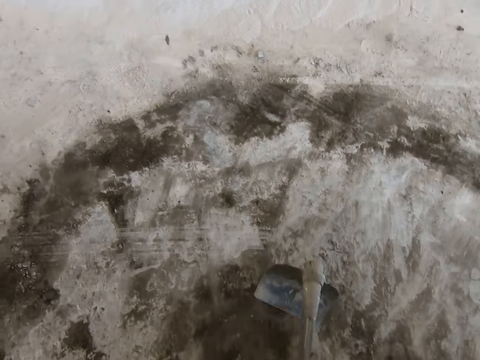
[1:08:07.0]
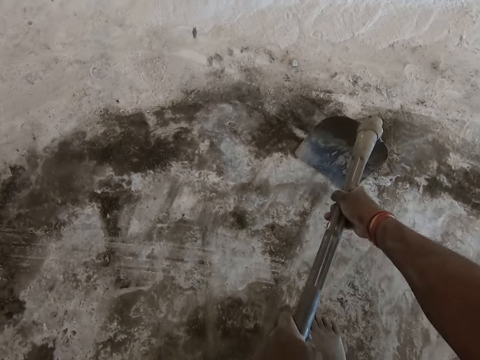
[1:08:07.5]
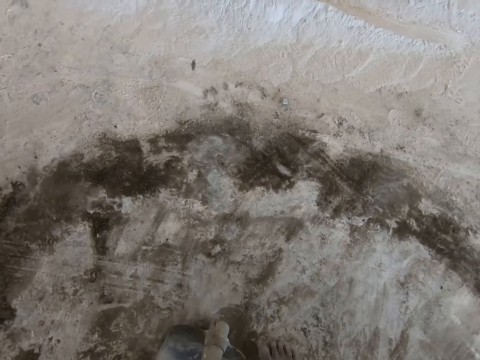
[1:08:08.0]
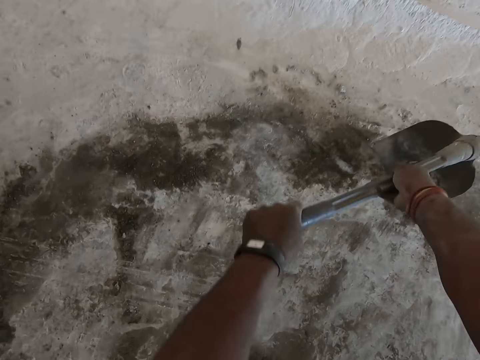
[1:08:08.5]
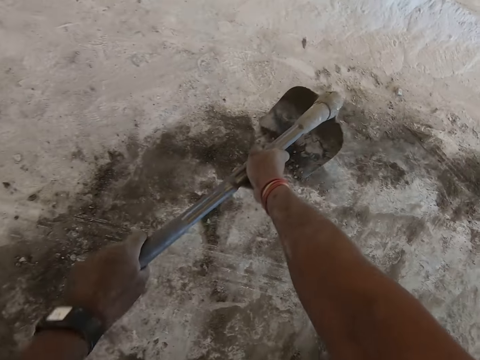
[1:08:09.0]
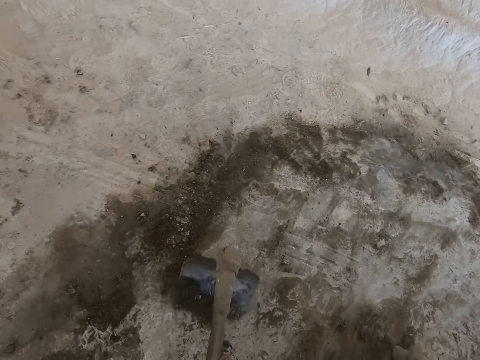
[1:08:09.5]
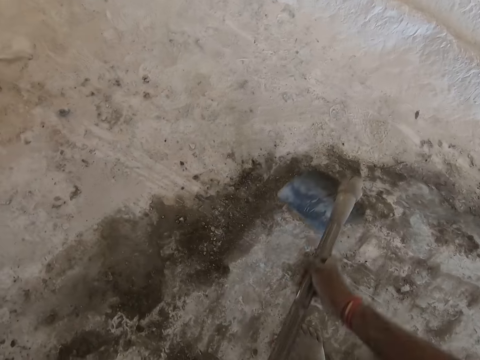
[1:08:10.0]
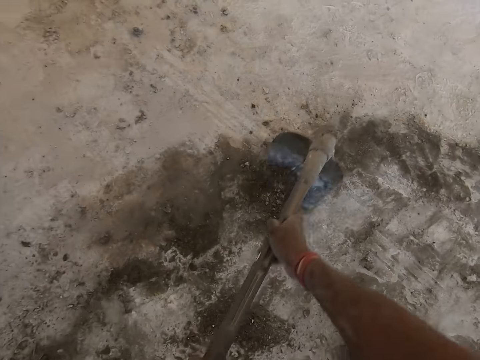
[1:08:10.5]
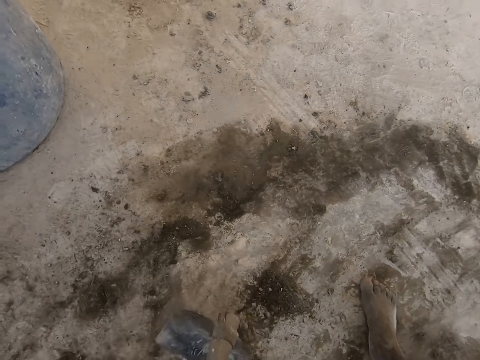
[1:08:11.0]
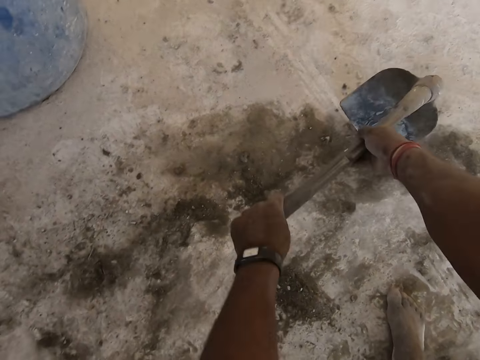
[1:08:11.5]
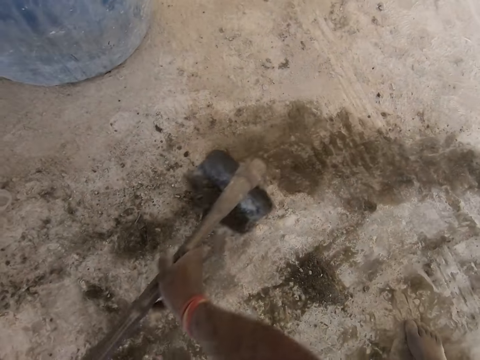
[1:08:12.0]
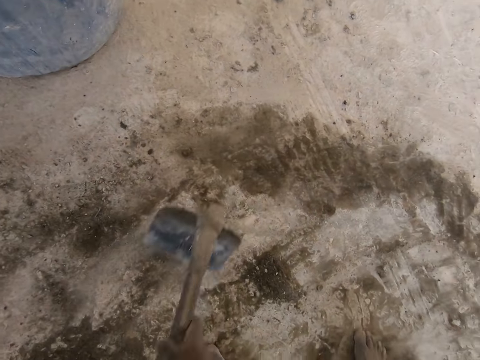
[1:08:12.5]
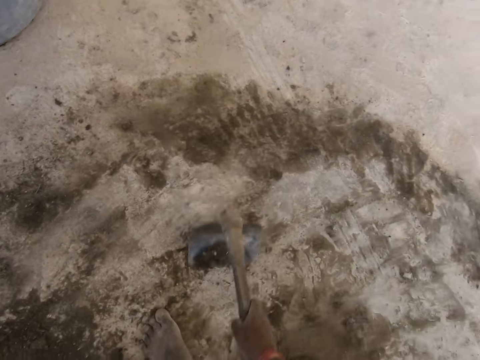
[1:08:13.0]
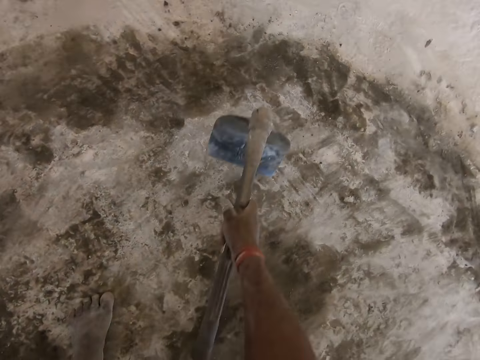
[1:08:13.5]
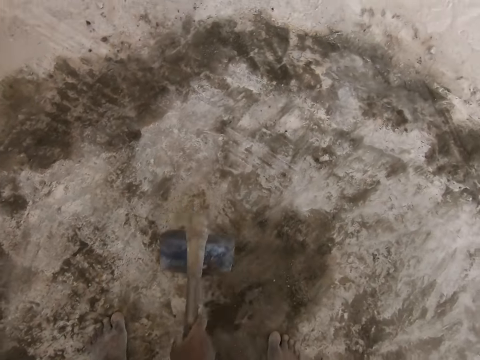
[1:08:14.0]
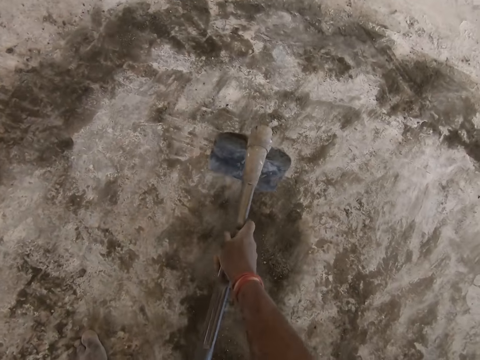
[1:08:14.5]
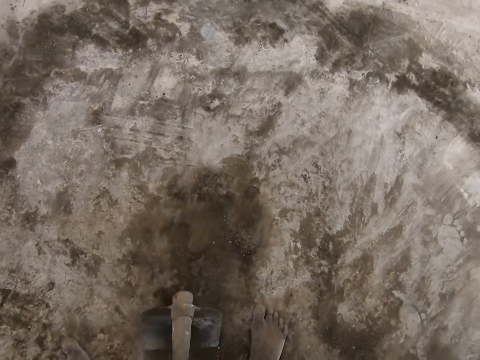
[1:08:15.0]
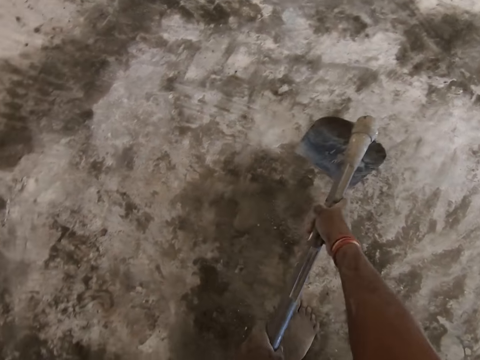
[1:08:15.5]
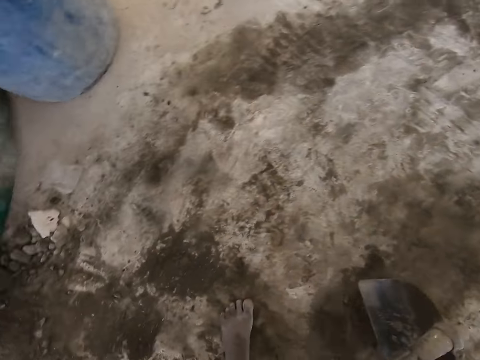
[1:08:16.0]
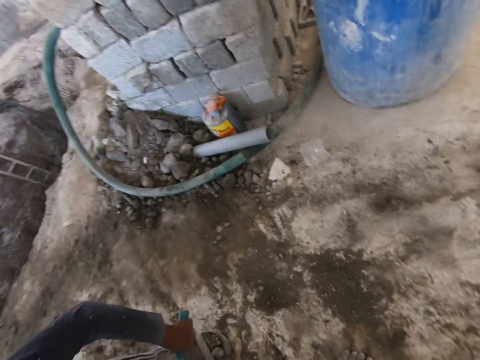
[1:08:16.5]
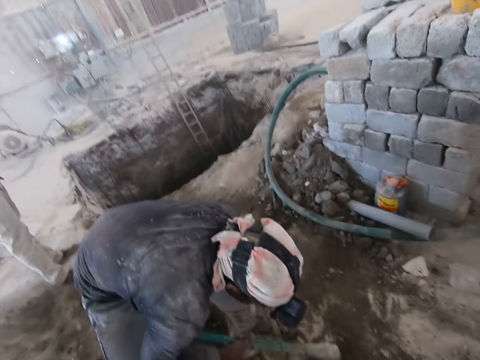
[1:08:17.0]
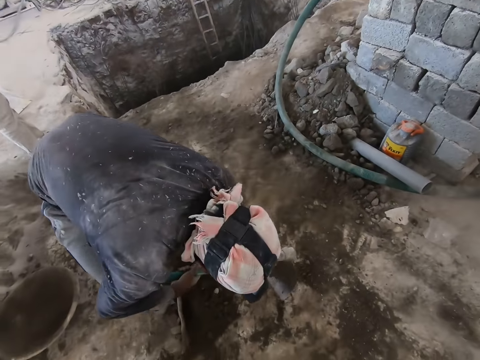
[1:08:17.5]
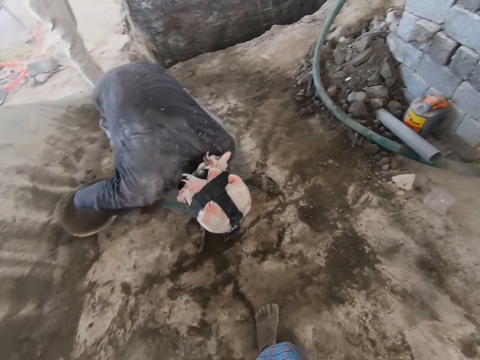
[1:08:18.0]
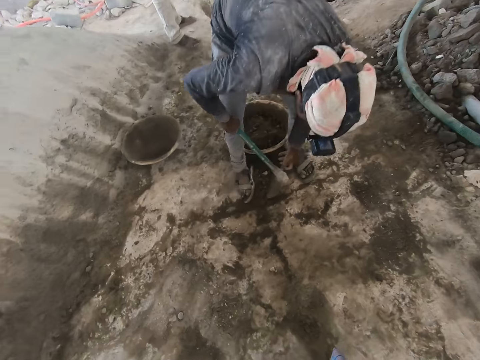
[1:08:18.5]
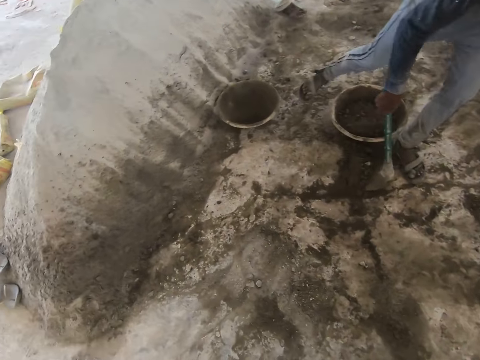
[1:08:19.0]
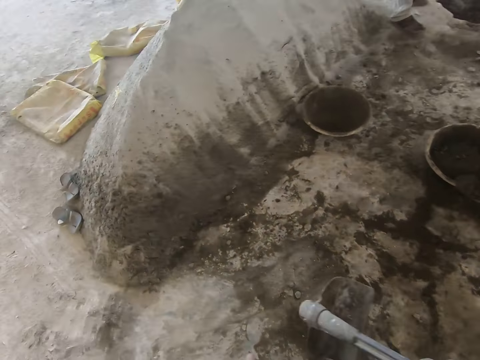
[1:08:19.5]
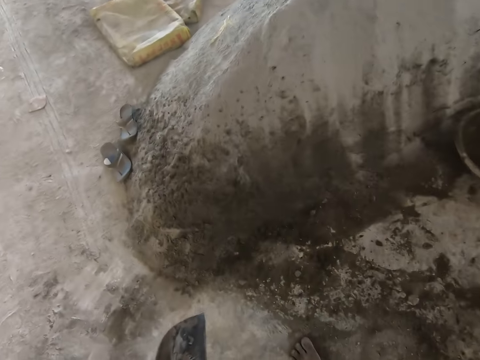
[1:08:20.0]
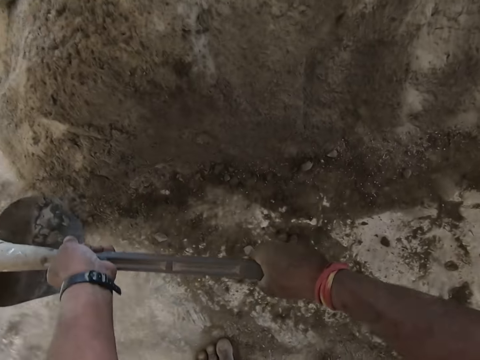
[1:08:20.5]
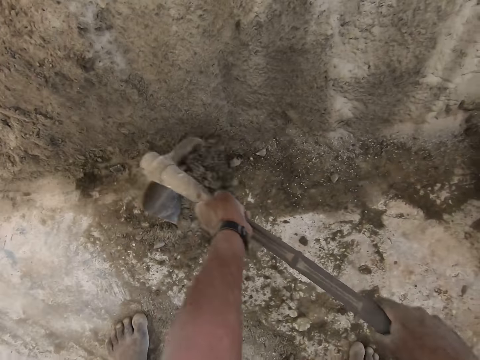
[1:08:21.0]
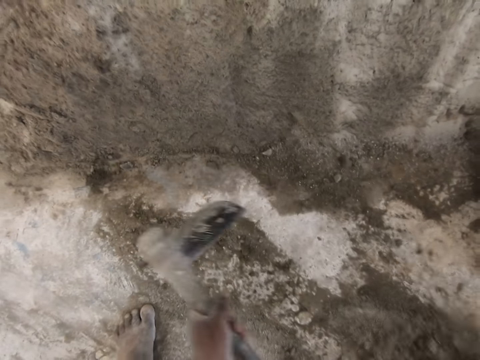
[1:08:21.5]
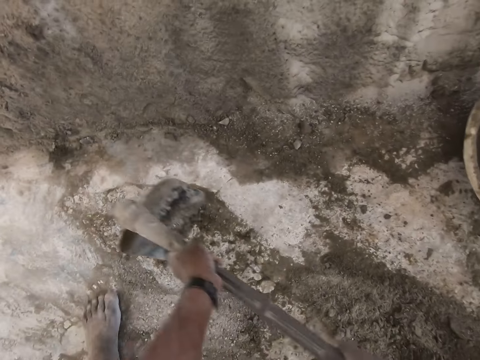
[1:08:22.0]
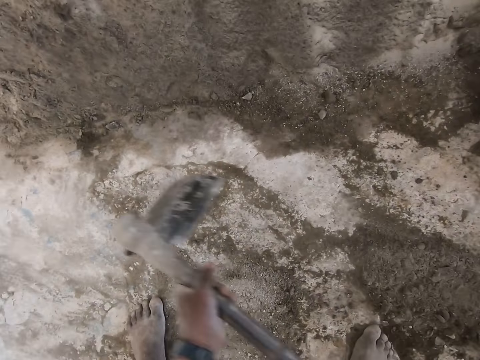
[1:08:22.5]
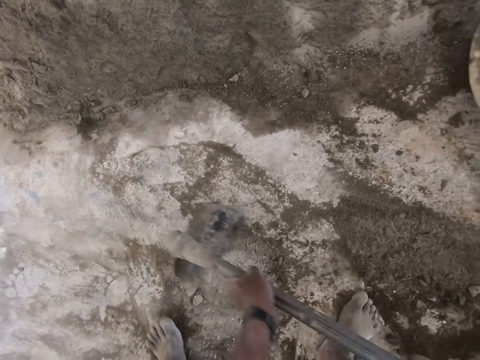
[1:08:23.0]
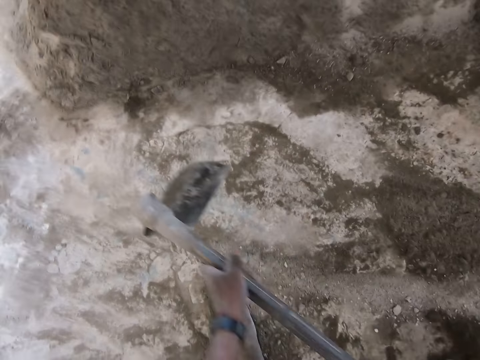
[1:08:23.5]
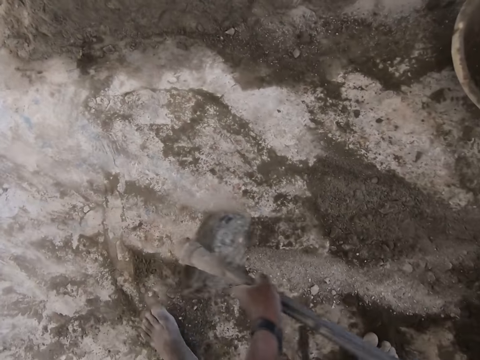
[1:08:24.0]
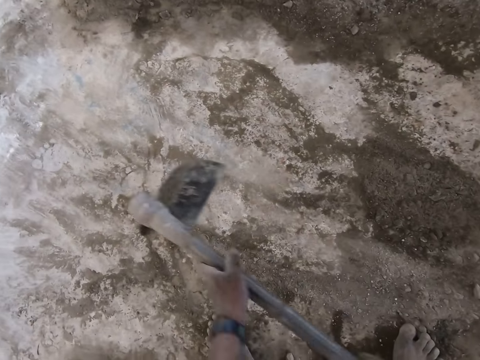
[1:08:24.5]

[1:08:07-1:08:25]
A man interacts with the camera wearer. The camera wearer moves sand with a shovel. Another man talks to the camera wearer. The camera wearer responds to the other man. He looks around. The first man clears some mortar on the ground with the hoe in his hands and moves sand with the shovel. The camera wearer clears some mortar on the ground with the hoe in his hands. He moves sand with the shovel.

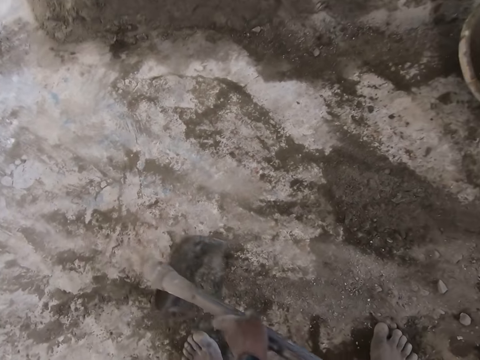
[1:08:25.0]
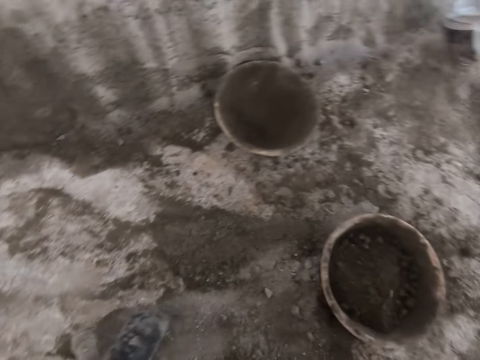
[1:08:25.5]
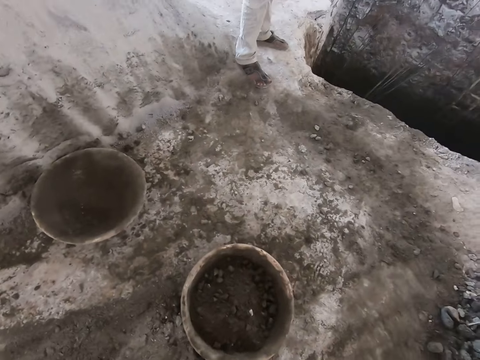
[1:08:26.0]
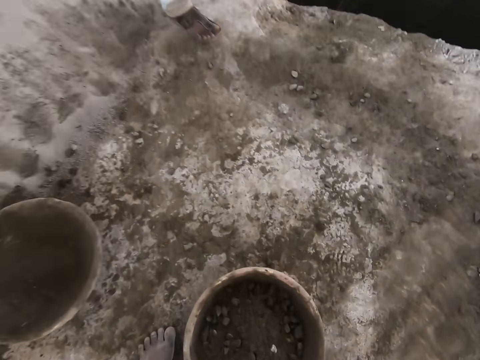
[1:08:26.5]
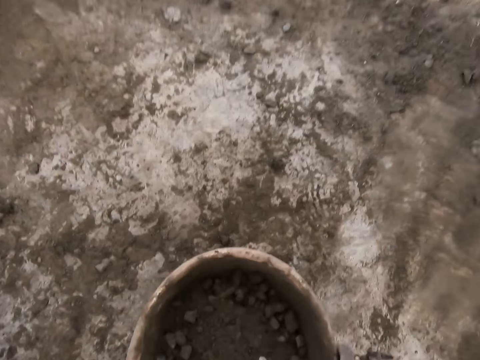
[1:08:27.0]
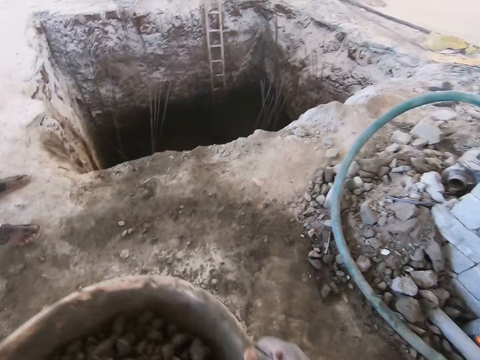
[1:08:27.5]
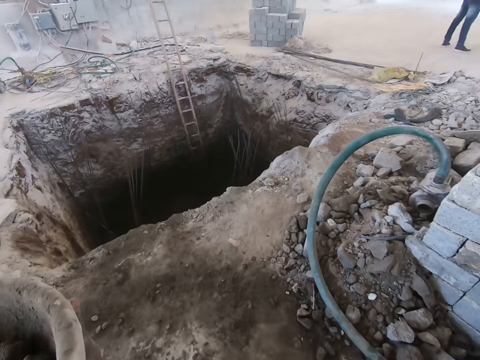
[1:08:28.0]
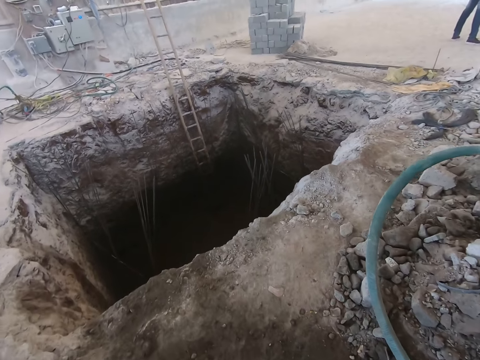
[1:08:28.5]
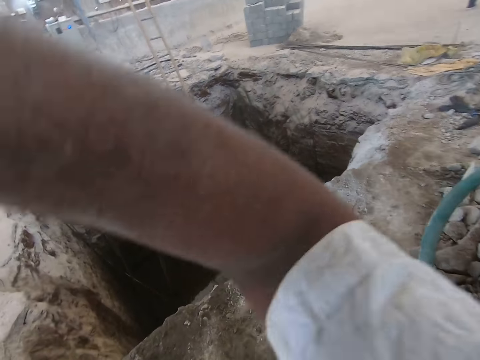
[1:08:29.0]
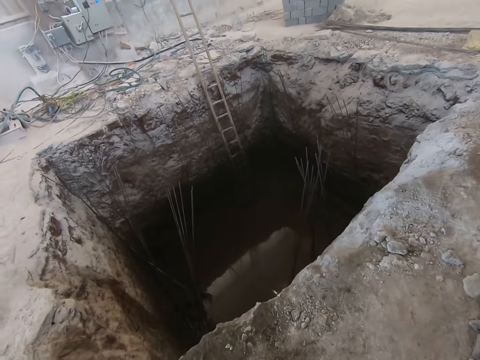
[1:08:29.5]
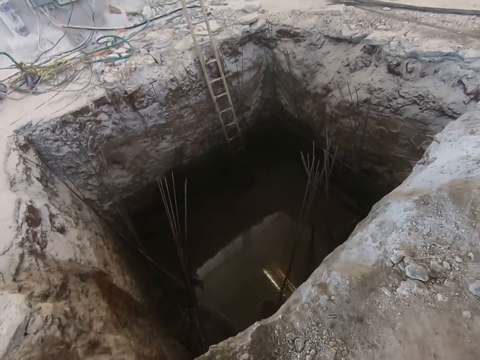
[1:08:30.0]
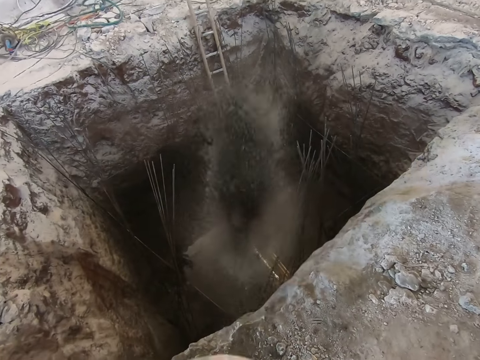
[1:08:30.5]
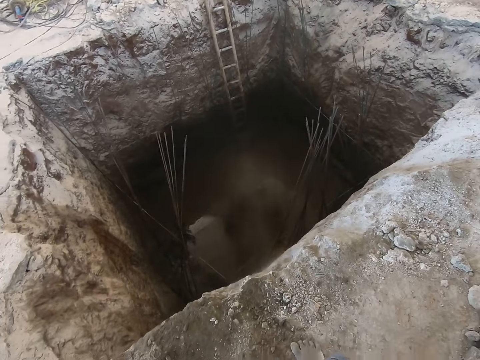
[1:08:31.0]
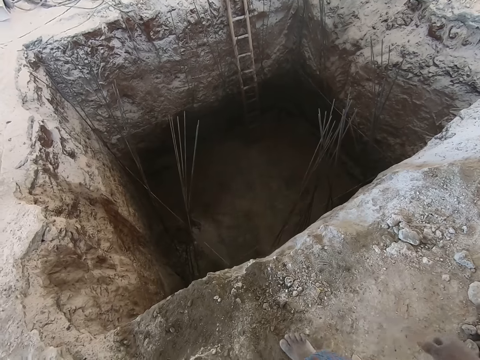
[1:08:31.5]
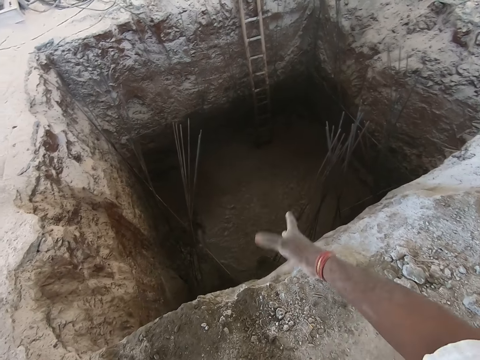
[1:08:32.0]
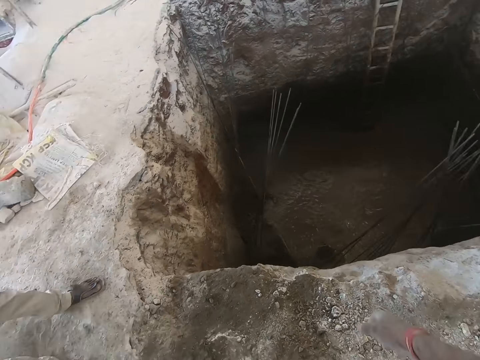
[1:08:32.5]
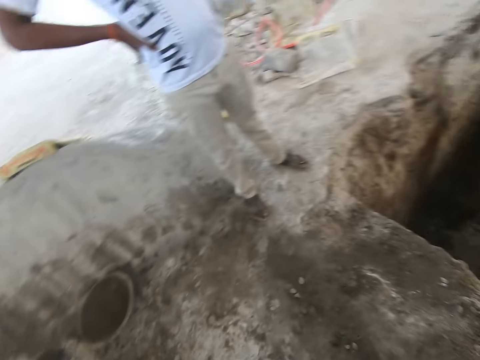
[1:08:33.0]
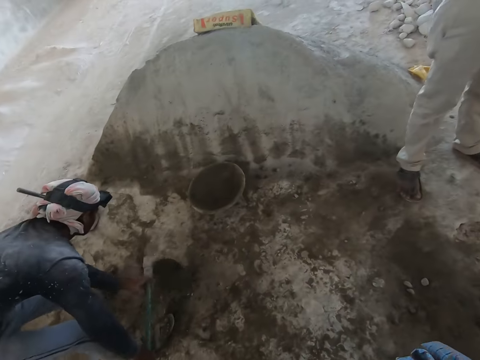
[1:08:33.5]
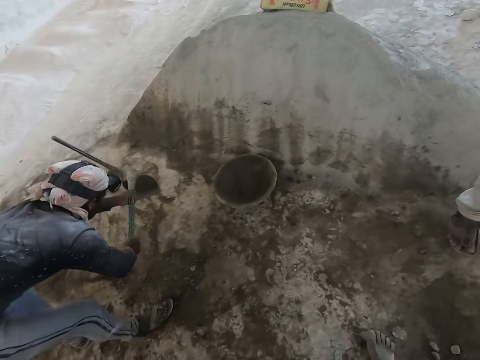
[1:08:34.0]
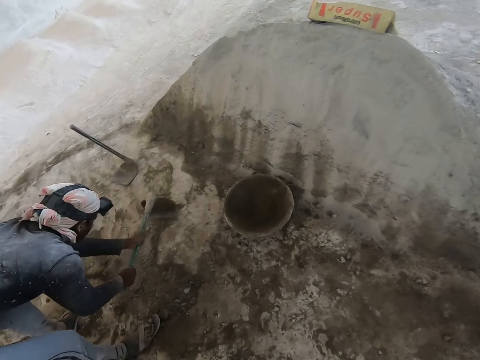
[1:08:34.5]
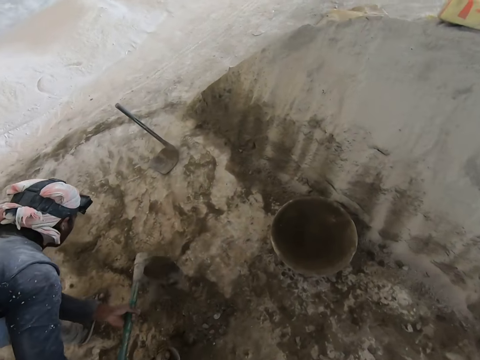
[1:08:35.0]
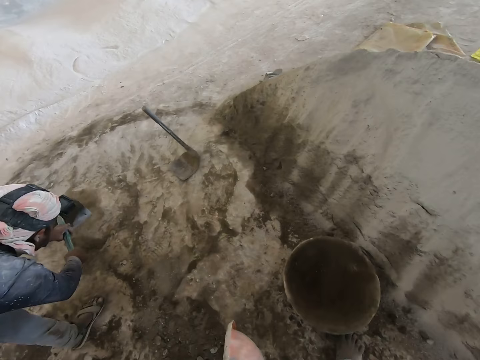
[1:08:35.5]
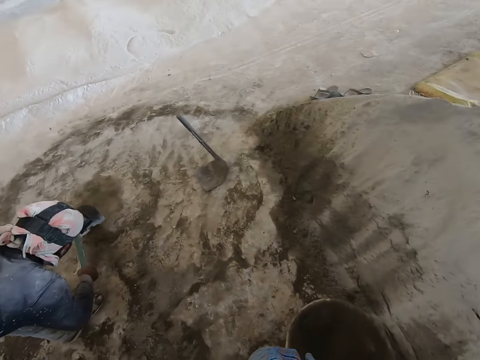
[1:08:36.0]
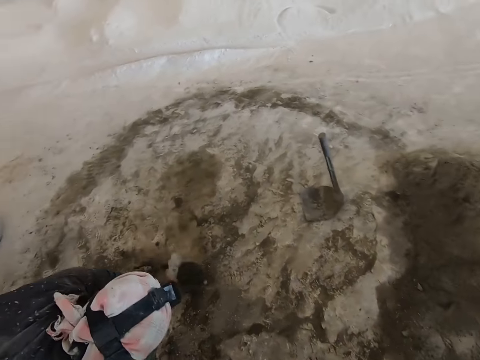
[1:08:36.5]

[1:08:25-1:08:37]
The camera wearer carries a head pan of mortar from the ground with both hands. He takes a sand bowl. He pours the mortar from the head pan in his hands into the pit. He interacts with a man. He points his hand in the hole. The man responds to the camera wearer. Another man gathers some mortar on the ground with the hoe in his hands. The first man moves sand with a shovel.
